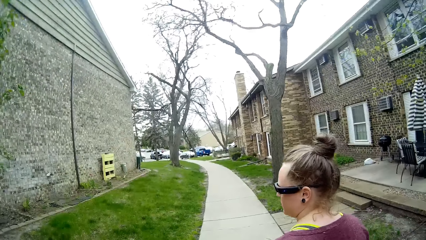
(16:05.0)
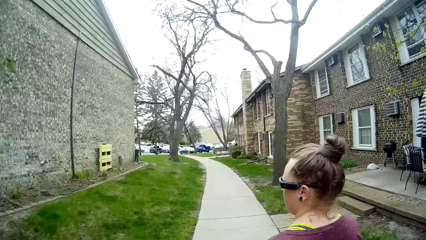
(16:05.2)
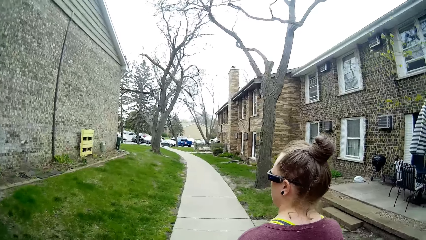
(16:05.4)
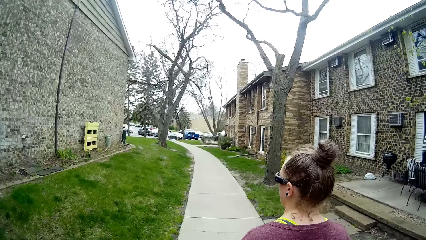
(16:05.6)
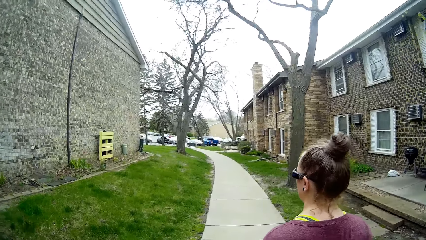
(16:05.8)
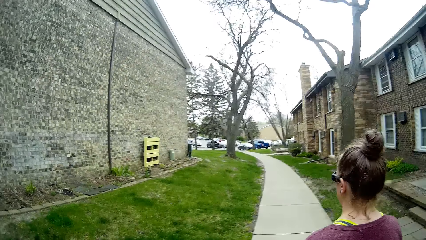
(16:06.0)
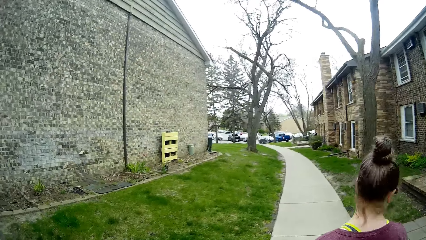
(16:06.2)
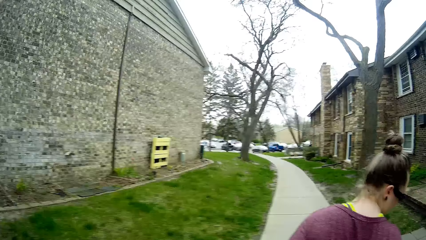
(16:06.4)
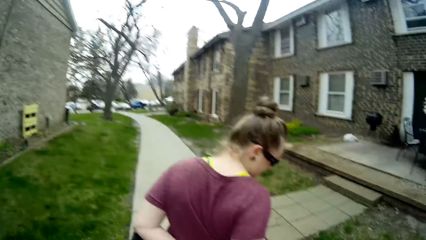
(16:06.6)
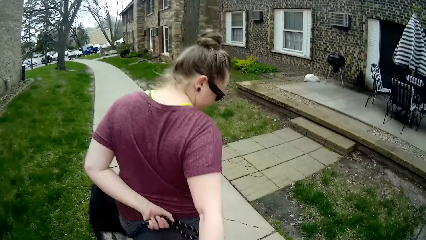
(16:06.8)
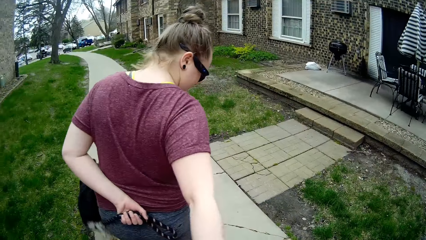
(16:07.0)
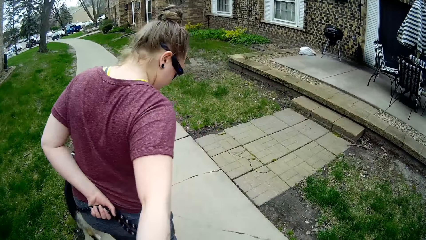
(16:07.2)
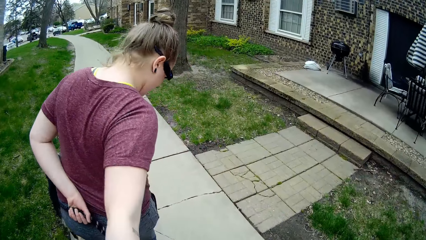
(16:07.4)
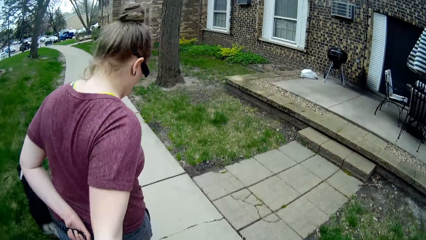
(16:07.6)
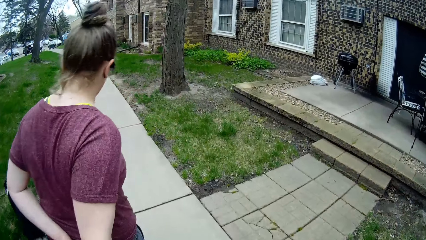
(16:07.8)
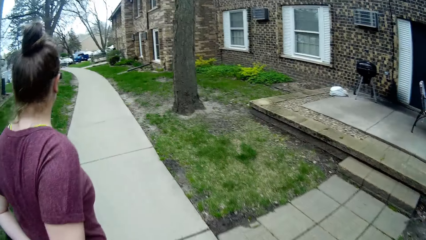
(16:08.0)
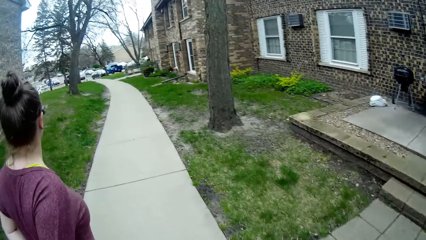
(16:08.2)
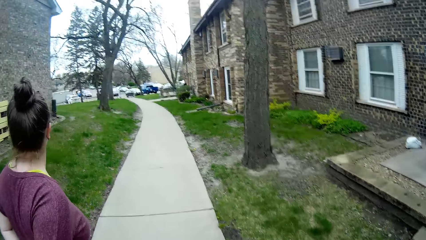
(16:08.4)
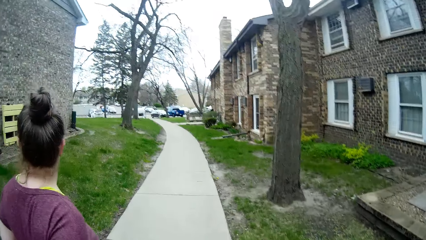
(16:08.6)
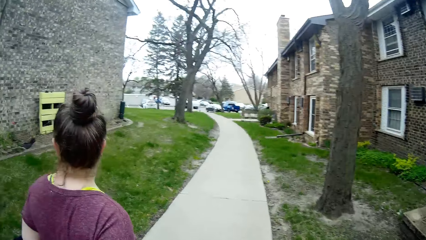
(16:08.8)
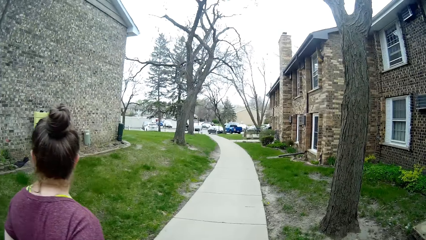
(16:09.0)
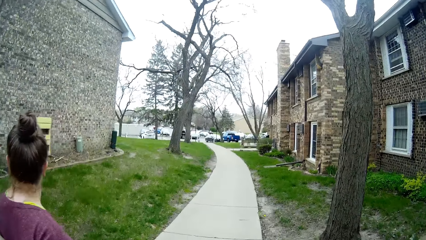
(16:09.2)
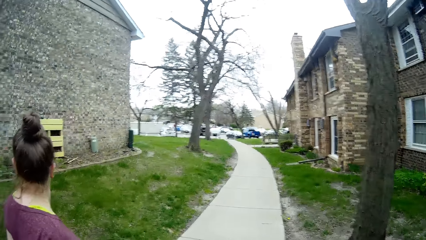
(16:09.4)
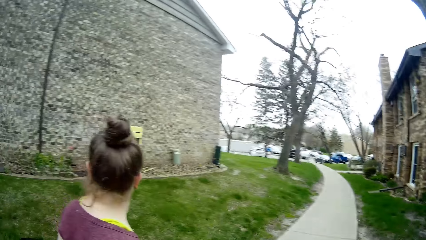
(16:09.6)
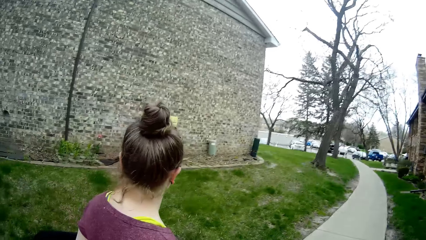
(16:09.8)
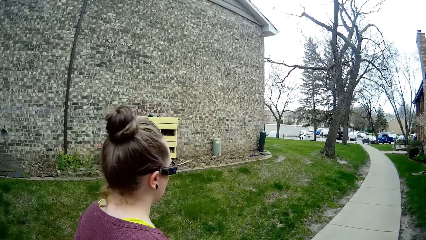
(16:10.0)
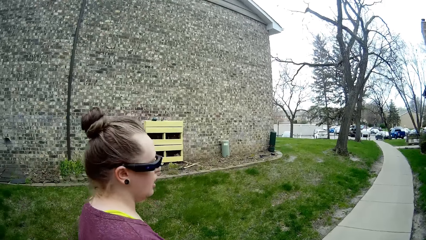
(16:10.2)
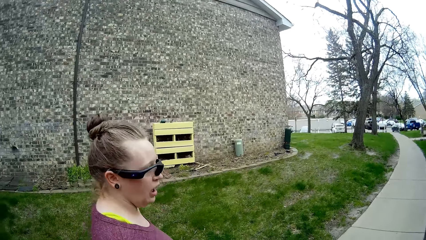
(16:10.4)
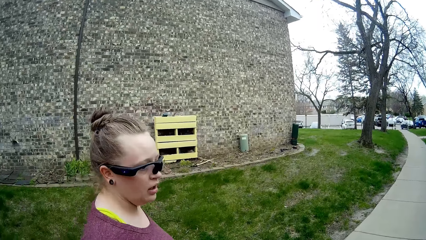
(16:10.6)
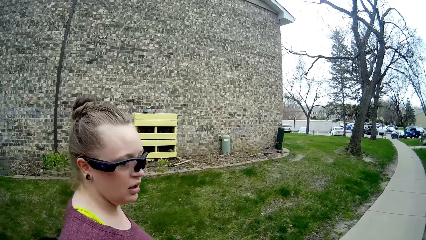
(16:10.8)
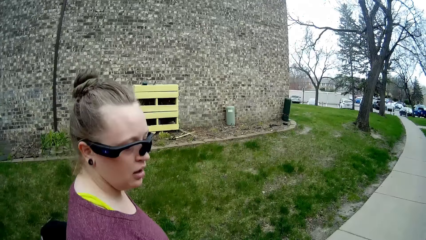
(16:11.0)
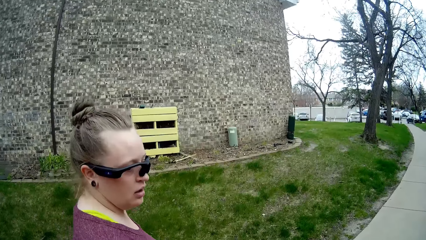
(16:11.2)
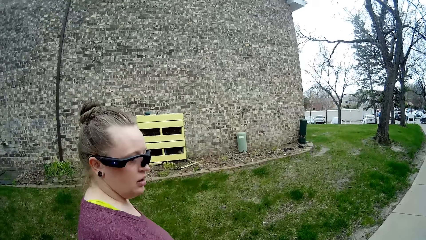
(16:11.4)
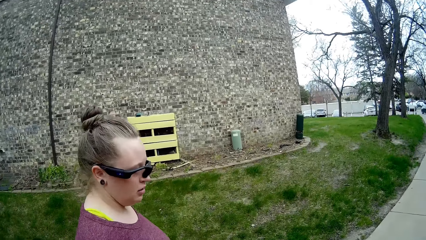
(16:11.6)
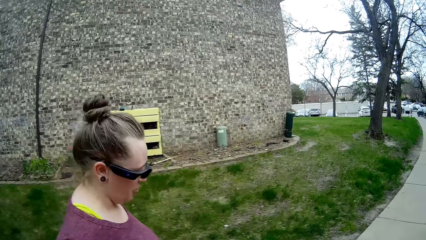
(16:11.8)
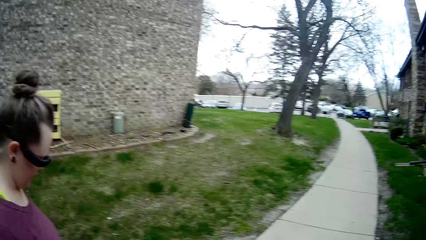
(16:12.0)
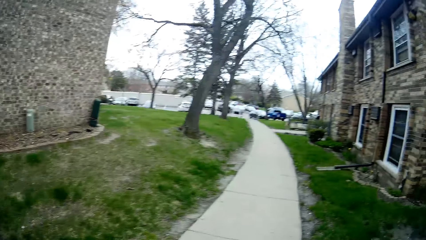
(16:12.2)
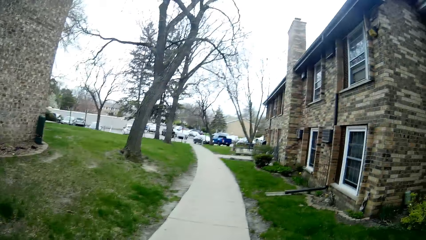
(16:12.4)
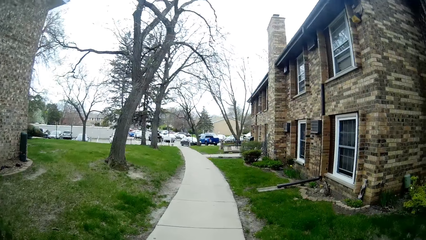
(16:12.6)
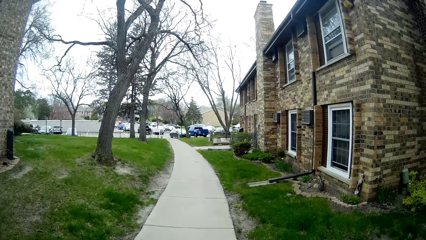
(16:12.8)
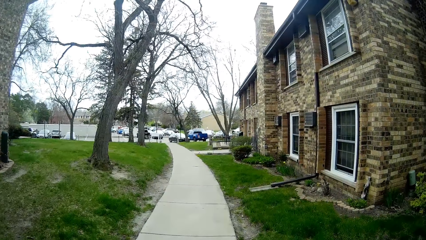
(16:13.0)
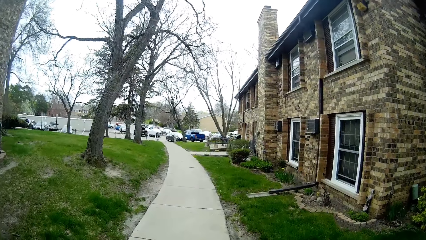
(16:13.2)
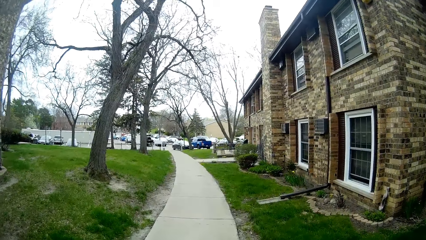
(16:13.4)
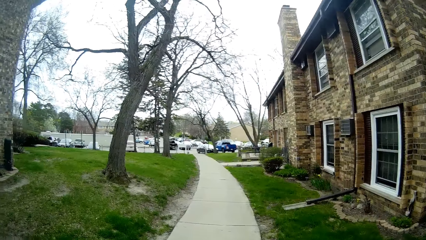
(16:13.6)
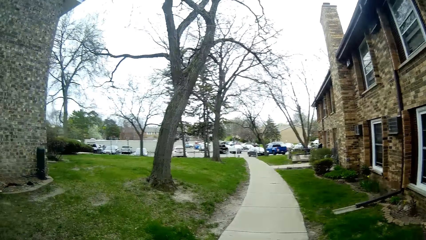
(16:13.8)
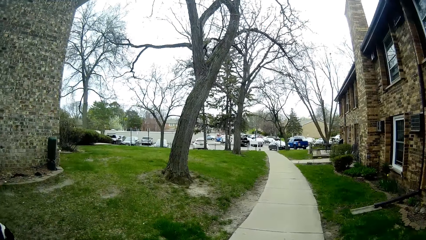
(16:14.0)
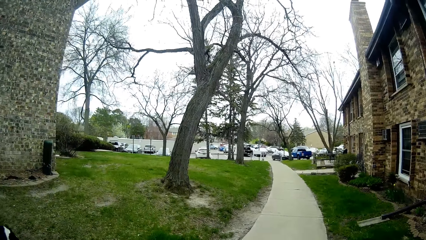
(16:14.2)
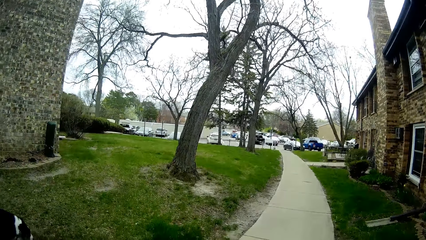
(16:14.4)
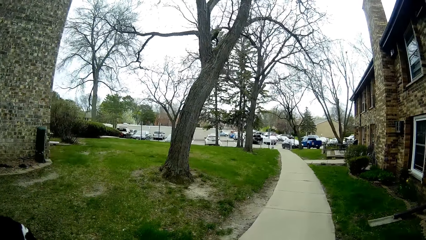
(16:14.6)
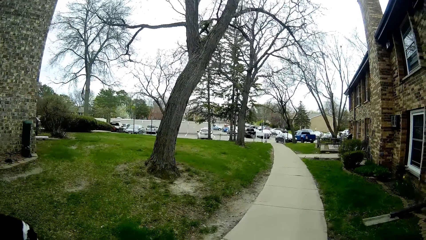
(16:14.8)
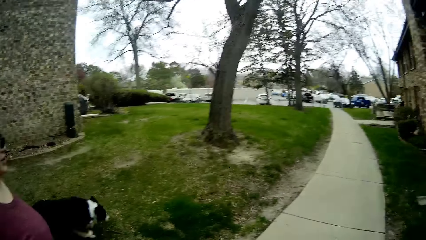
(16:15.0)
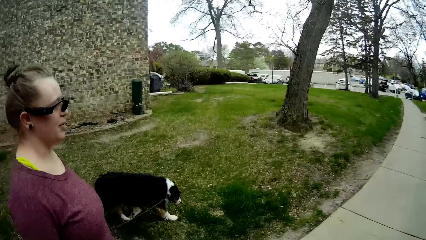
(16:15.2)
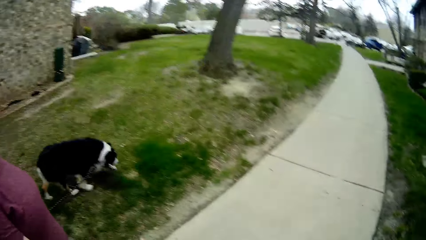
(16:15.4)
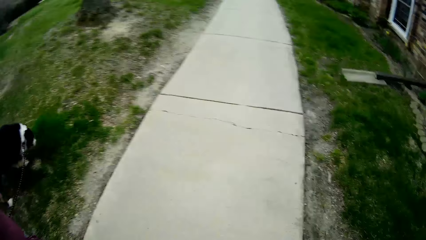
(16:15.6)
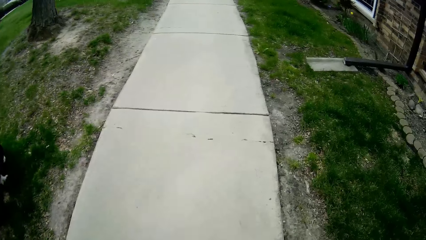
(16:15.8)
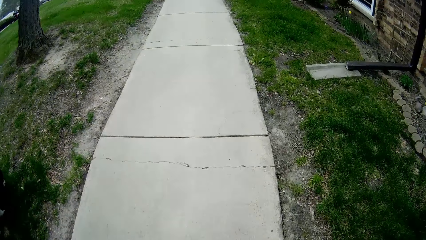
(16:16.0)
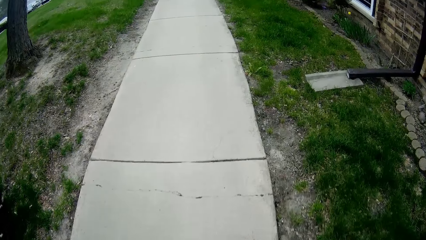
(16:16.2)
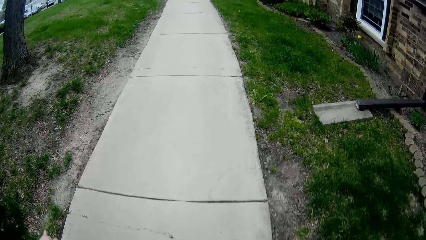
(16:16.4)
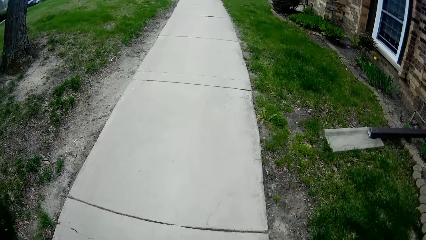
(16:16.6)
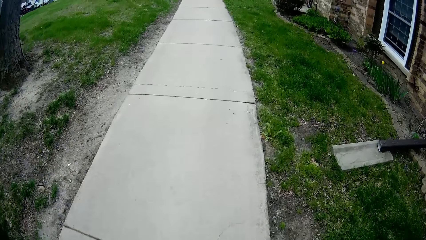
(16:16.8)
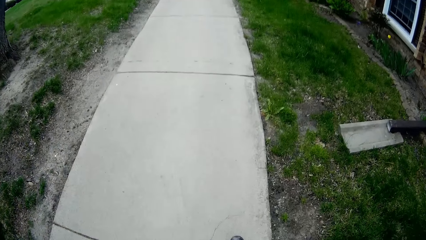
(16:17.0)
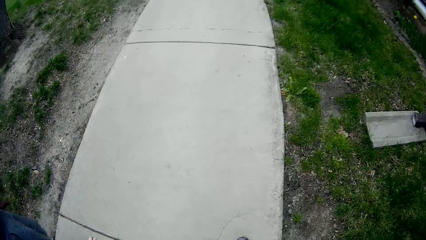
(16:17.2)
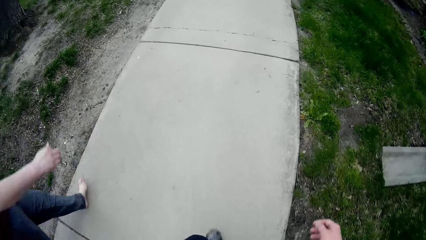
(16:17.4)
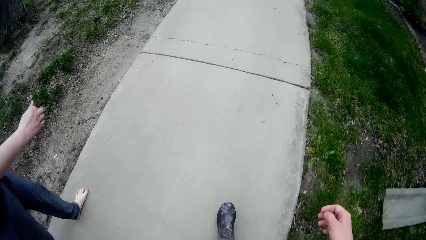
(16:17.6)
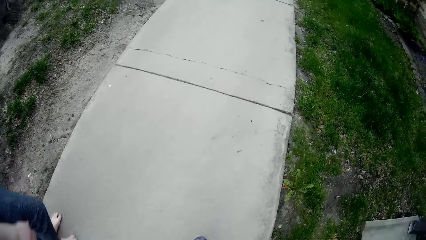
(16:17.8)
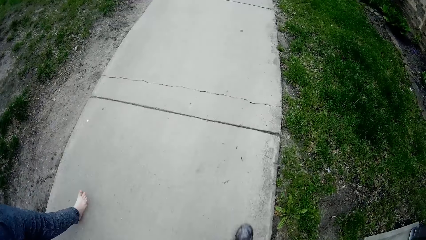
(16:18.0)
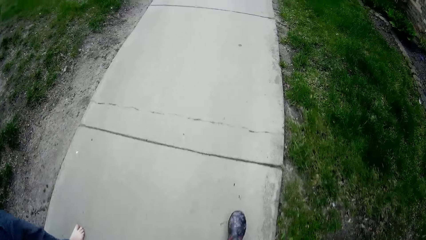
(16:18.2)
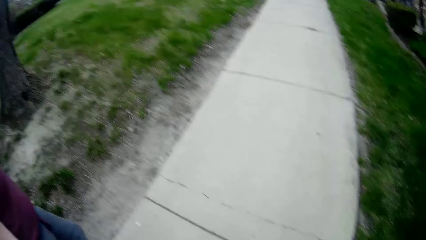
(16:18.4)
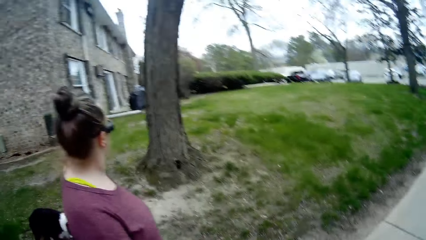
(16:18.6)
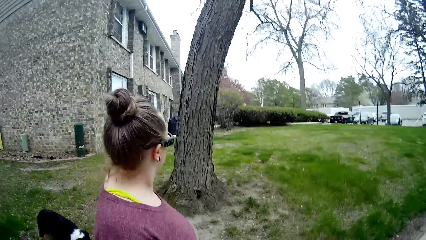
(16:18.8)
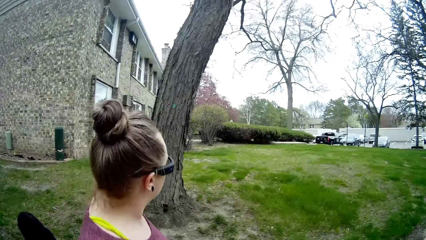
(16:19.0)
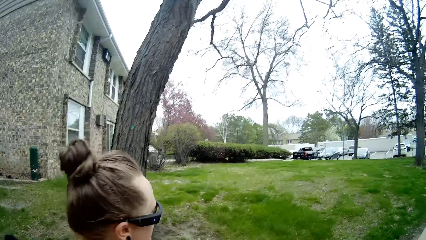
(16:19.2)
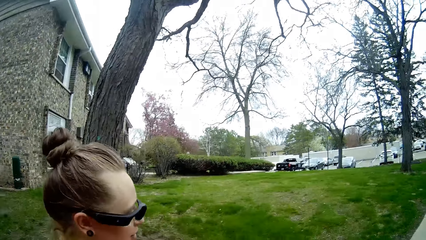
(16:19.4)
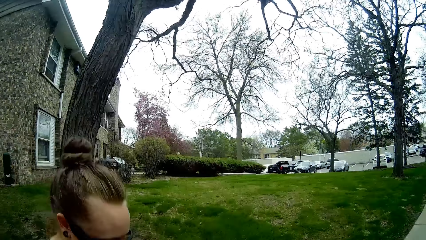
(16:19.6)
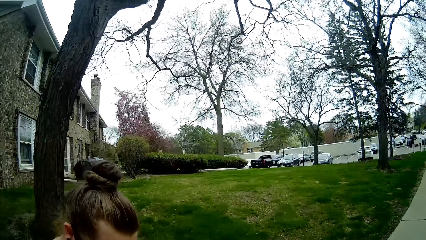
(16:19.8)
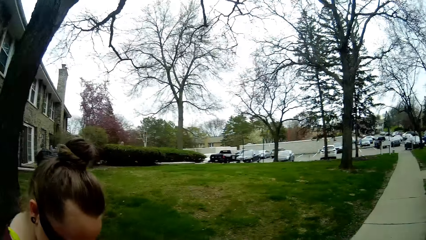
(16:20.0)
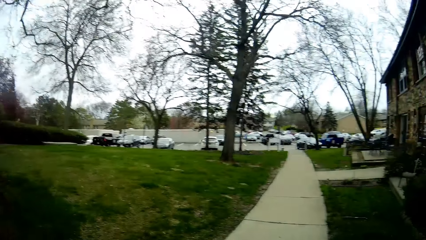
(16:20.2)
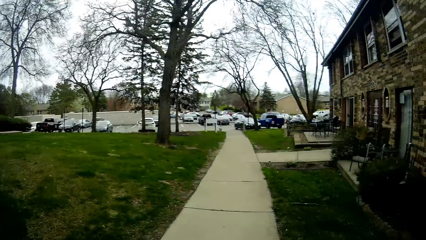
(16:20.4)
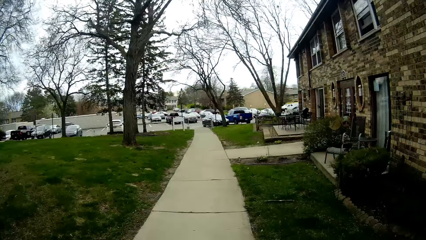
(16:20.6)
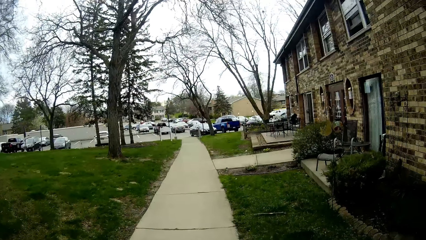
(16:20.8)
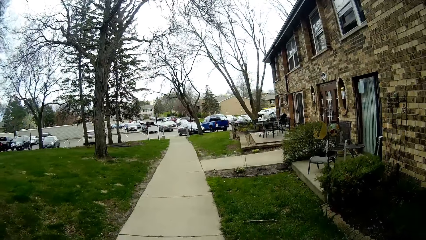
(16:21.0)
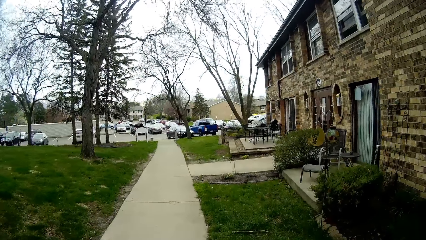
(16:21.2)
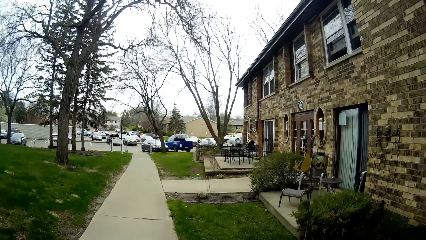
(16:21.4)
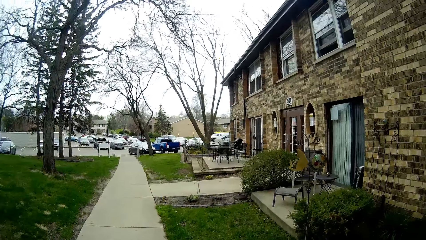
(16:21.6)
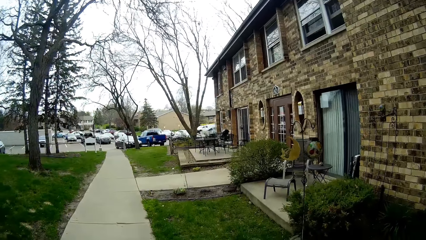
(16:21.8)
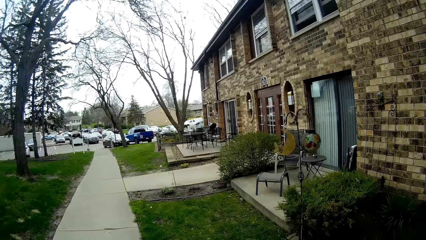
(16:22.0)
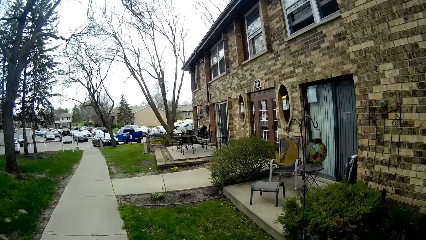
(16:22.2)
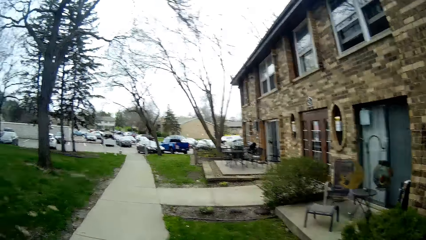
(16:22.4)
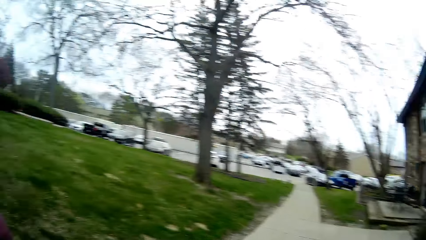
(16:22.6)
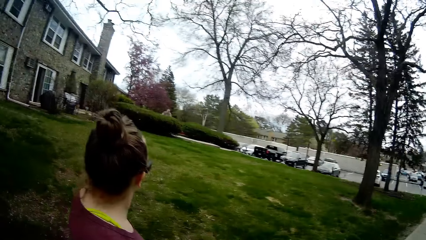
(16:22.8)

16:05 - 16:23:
A person turns to the side. The camera wearer walks around. They turn to the side. The person turns to the side. The camera wearer turns to the side and walks around.
